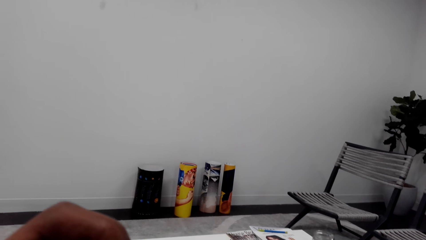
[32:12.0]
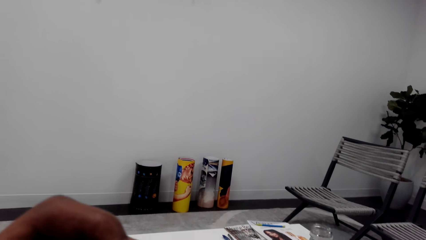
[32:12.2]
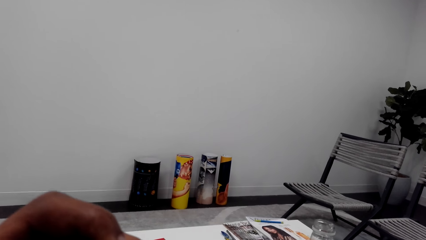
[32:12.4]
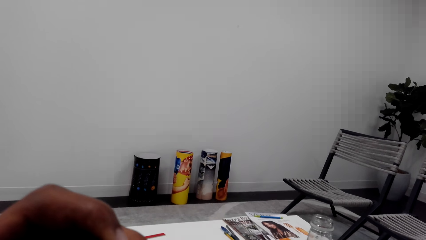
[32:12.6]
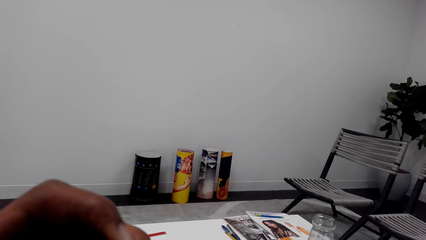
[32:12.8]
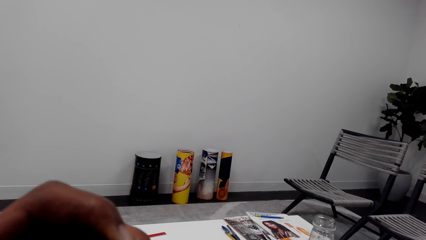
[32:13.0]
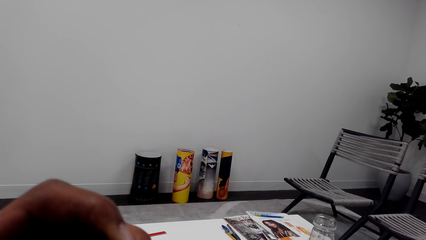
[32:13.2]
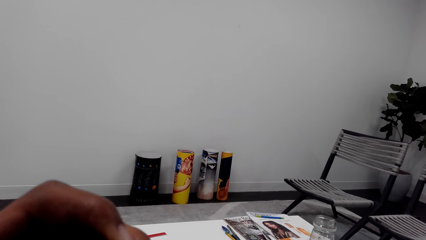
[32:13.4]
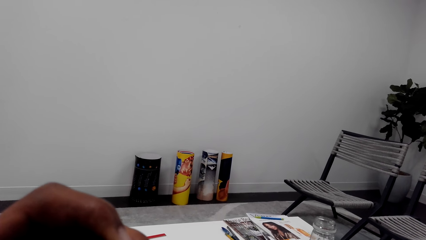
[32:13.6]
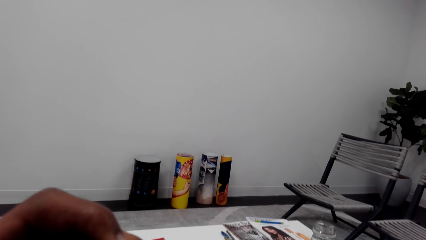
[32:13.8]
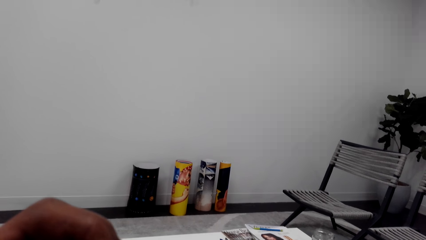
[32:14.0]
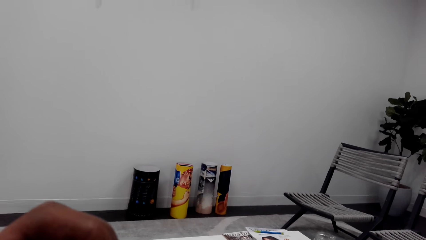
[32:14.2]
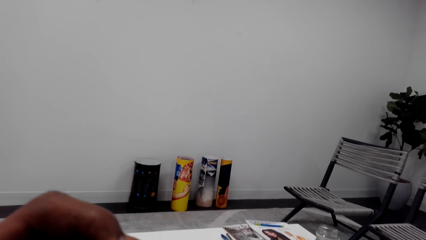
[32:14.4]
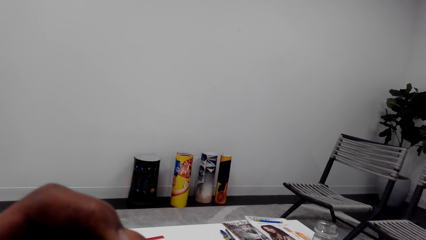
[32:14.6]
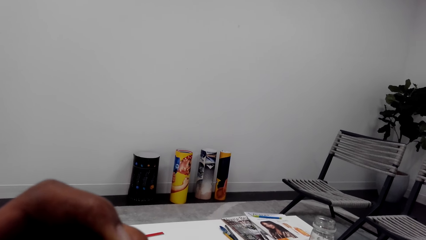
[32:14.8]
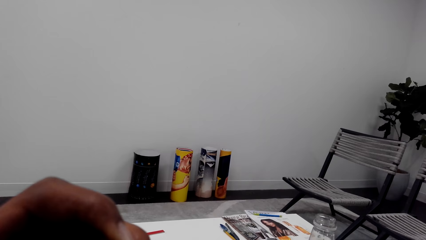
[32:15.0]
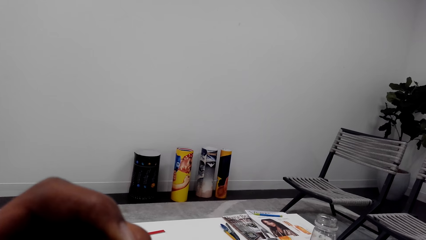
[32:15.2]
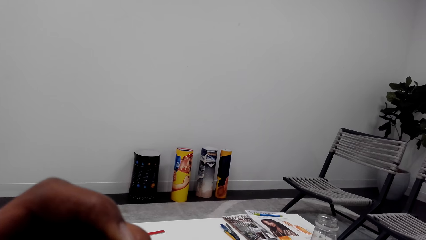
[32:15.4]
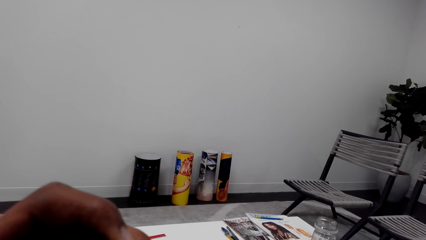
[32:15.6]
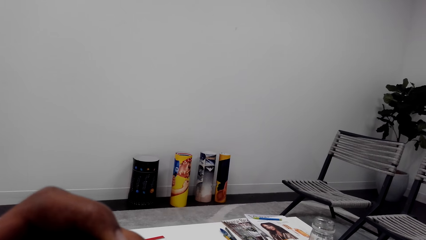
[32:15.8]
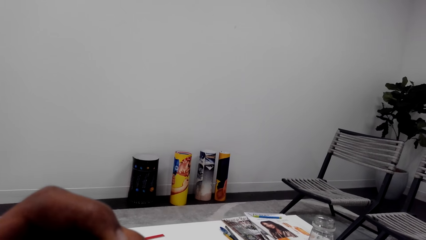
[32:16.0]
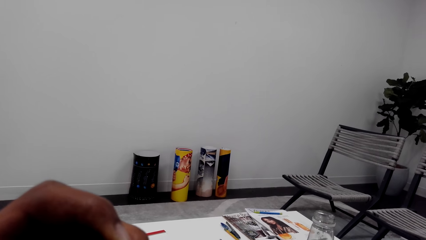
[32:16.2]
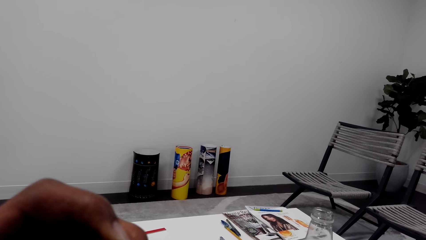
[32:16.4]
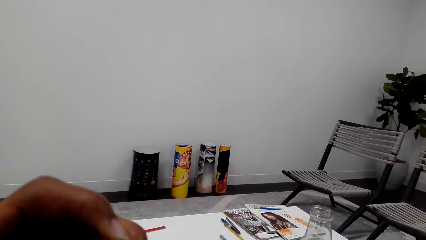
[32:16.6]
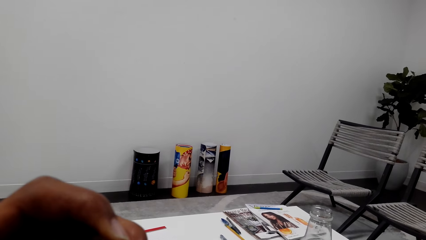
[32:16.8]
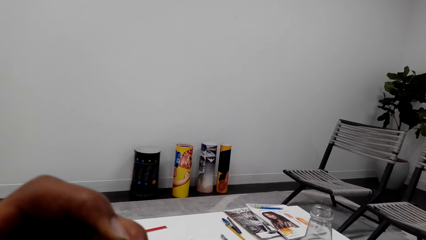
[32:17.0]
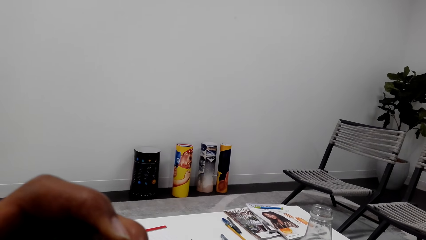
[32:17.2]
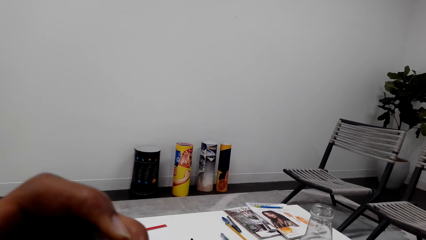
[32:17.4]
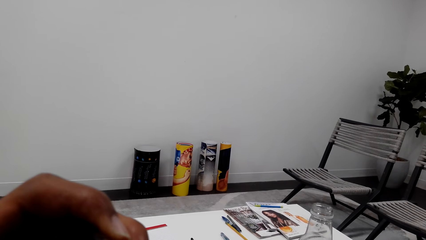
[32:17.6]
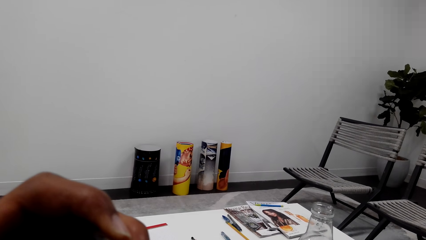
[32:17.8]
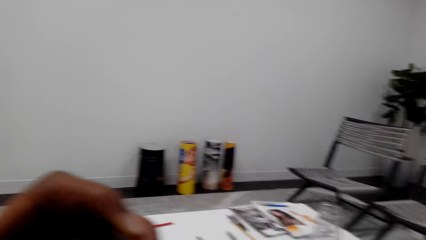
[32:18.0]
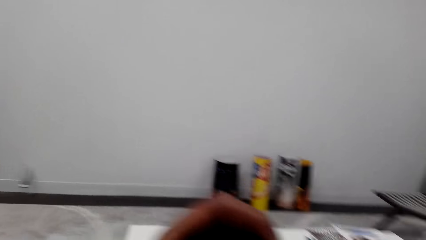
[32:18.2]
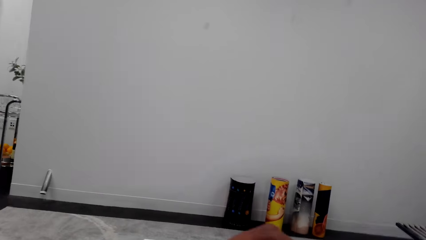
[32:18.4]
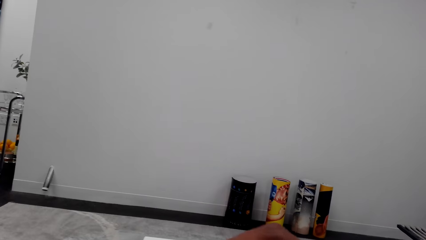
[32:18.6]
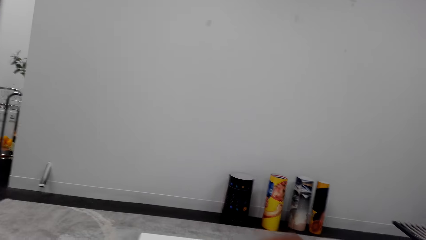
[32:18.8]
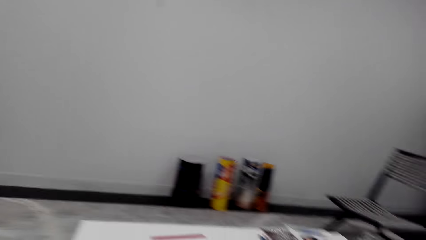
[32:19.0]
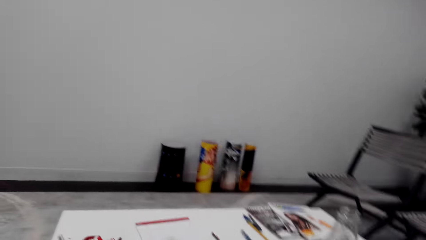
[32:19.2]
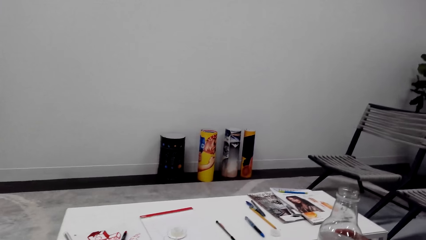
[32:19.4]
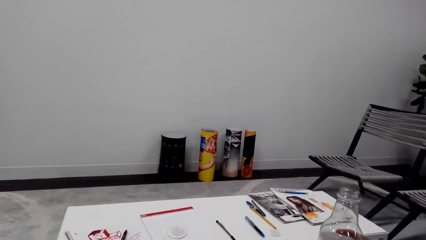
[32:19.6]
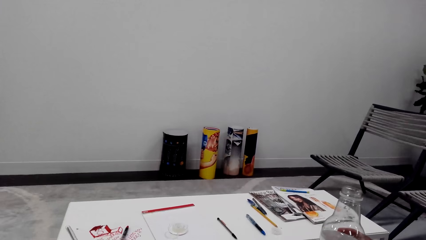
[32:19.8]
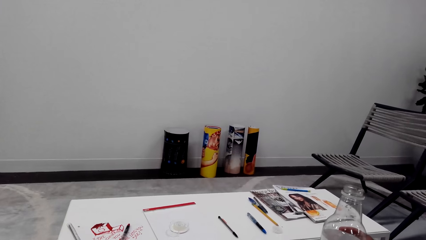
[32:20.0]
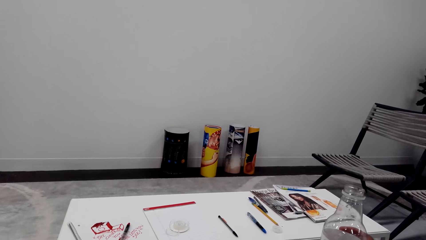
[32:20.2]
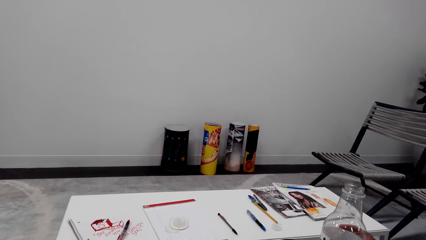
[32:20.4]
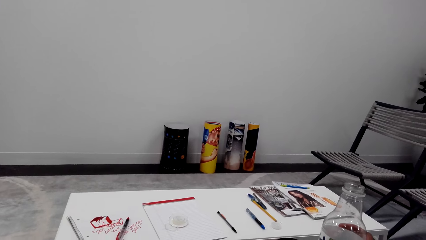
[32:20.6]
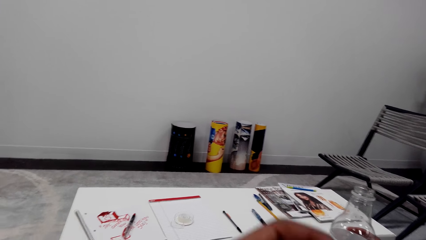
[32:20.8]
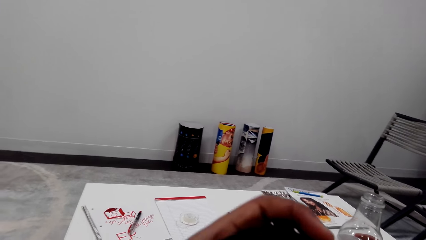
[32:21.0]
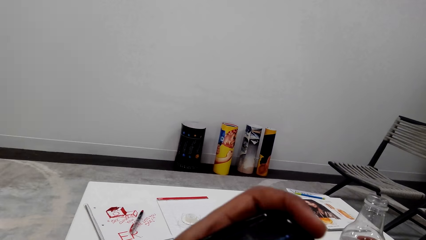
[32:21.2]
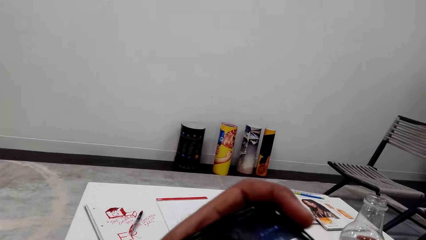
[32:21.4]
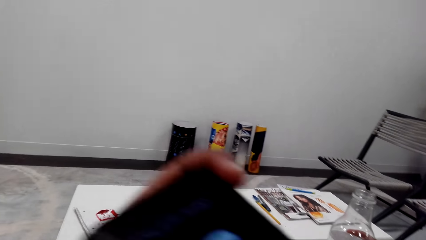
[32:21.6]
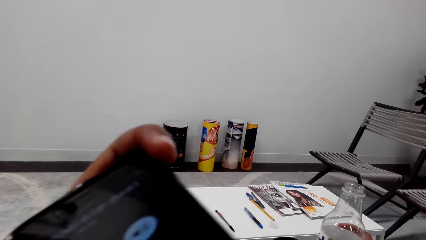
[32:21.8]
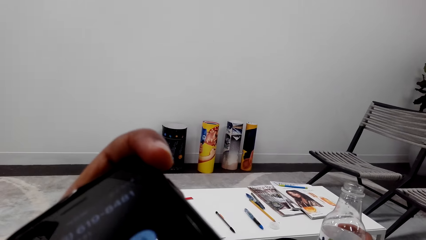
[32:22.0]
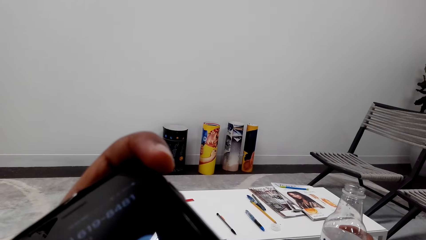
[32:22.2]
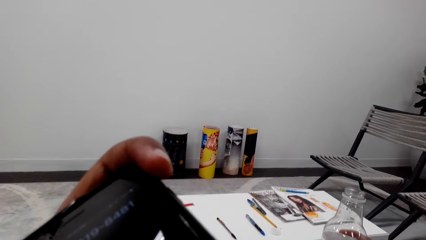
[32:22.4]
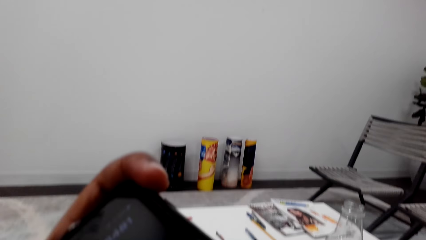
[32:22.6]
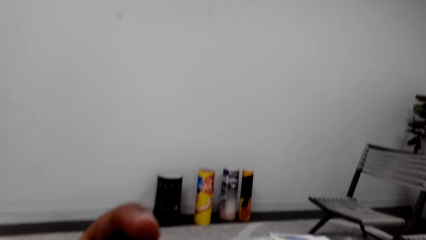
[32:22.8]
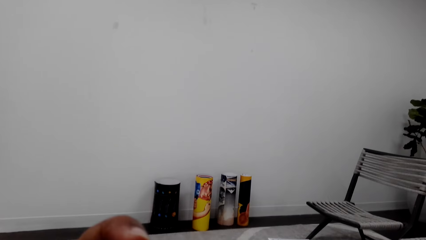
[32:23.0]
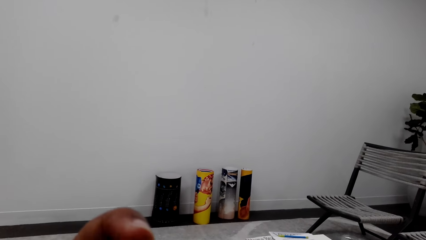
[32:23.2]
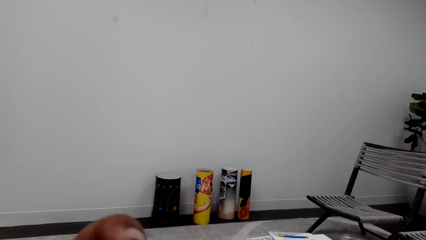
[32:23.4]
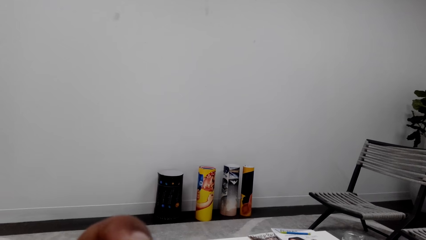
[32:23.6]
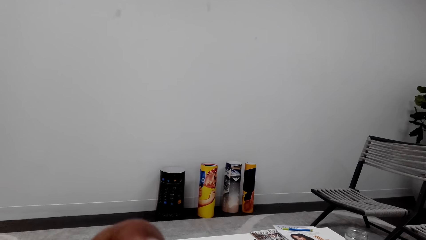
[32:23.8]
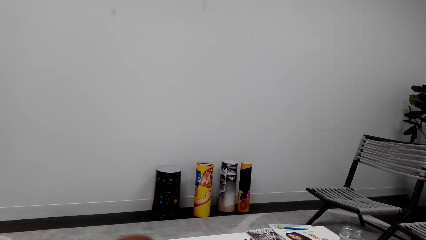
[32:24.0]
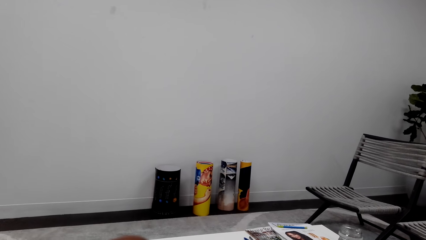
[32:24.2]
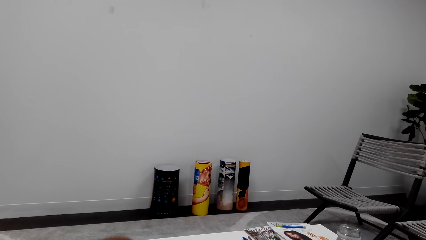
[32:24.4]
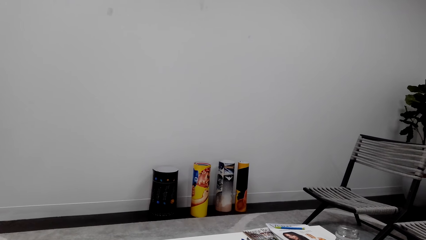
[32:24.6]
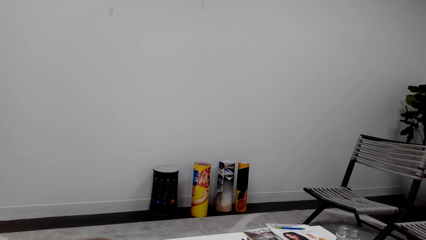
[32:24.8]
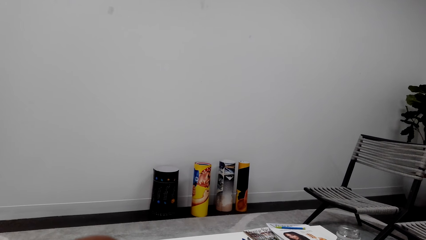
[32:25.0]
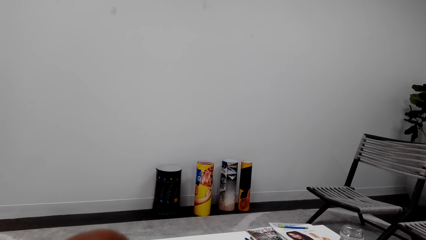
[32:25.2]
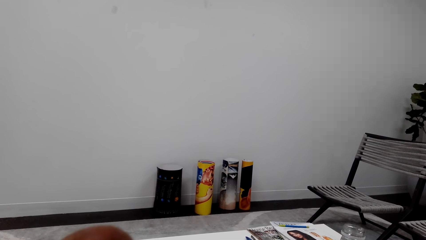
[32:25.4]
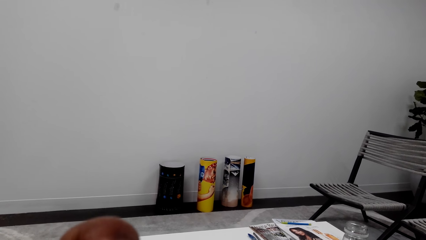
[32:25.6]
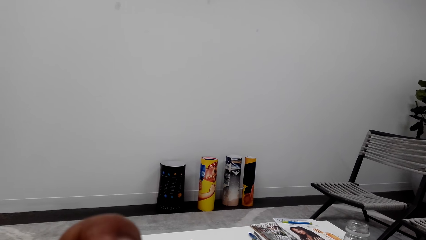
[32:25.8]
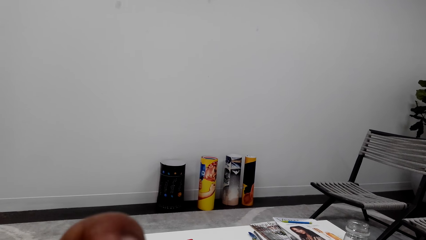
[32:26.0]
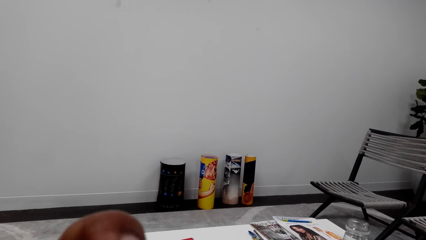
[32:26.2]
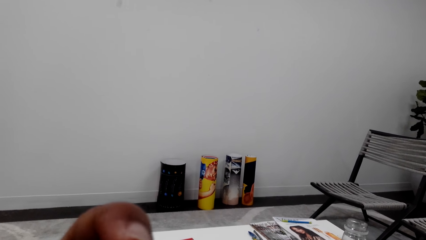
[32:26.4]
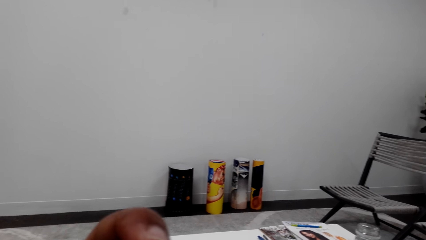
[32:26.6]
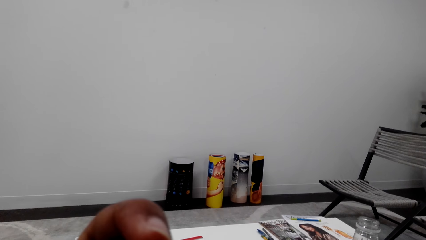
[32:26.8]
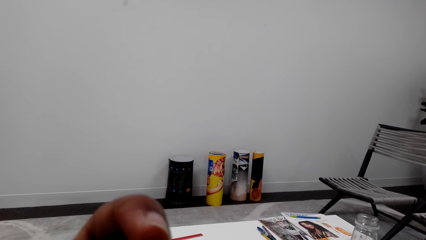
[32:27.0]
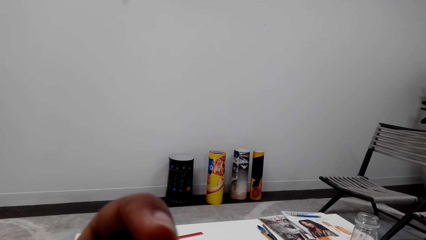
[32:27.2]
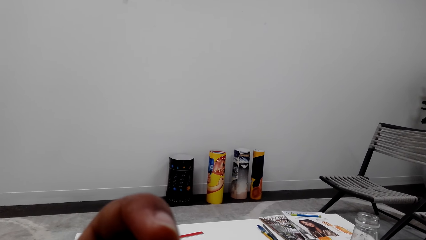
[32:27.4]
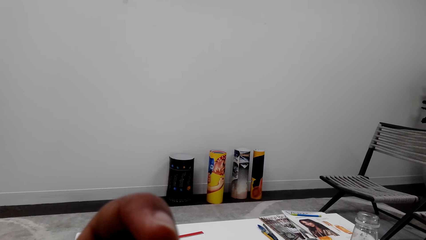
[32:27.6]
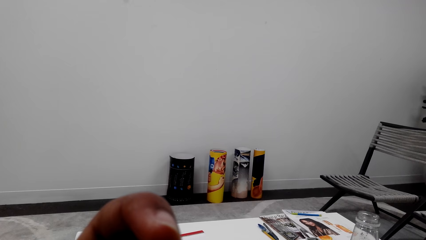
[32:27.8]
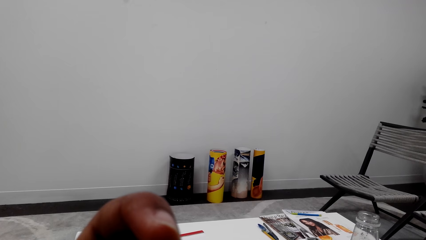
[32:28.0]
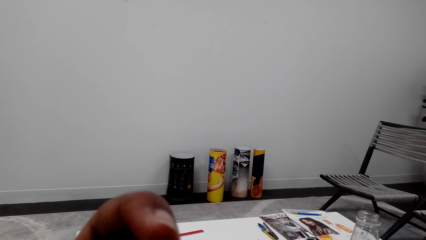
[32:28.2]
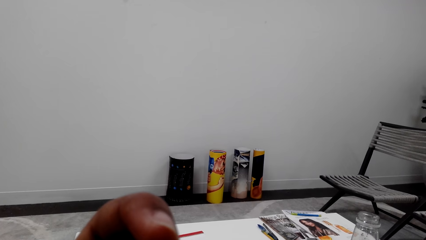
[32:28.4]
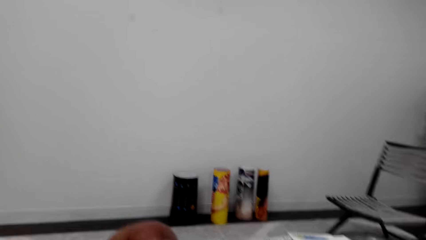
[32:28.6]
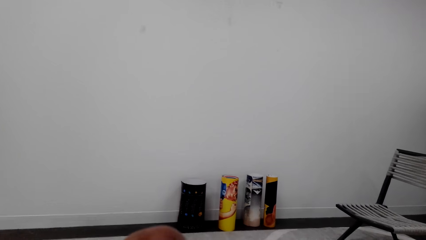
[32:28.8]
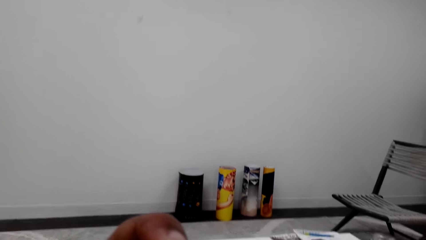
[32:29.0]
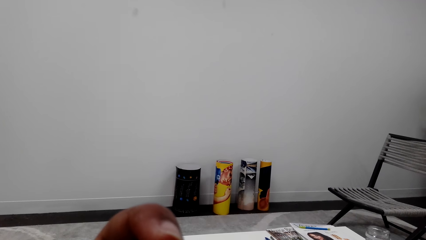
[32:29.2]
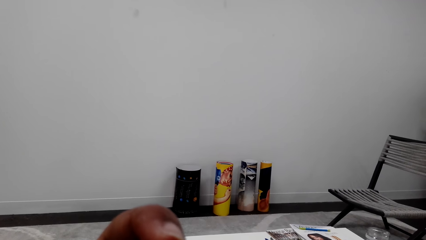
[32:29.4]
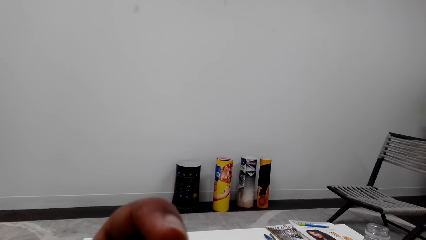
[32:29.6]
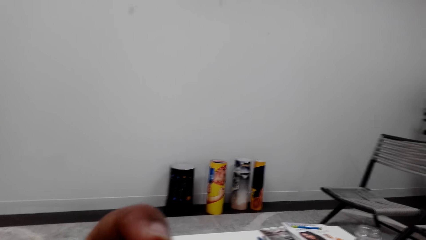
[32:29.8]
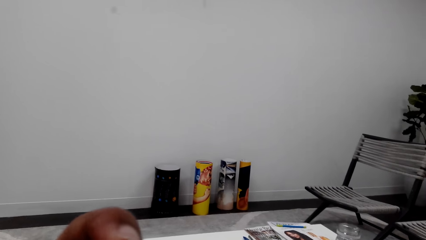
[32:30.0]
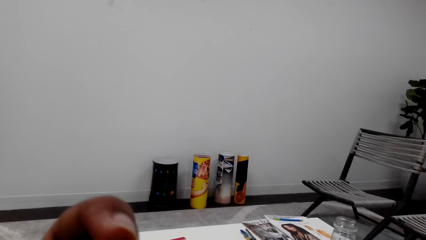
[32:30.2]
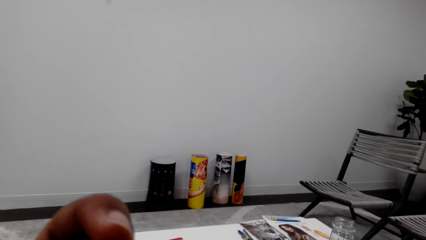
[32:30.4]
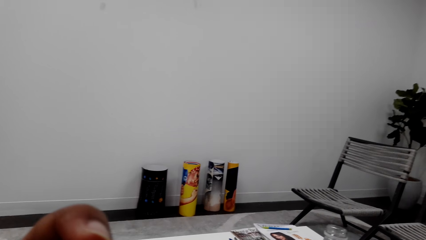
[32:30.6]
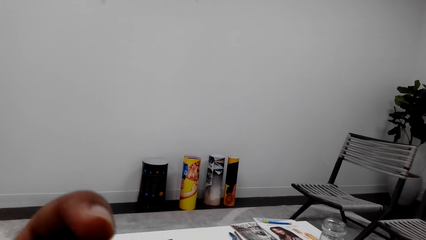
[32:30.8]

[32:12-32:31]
The camera wearer holds the bottle on the table with his right hand. He looks at the phone. He looks around. He holds his phone with his left hand. He lifts the phone. He looks at the phone. He sits on the chair on the floor. He moves the left hand. He looks around. He holds the bottle on the table with his right hand. He lifts the left hand. He looks at the phone. He looks around.
